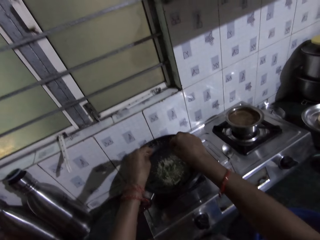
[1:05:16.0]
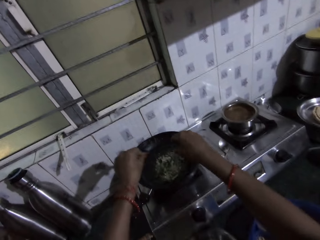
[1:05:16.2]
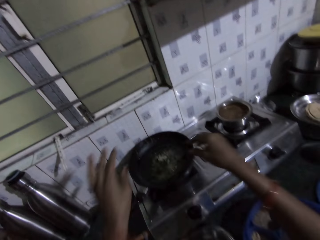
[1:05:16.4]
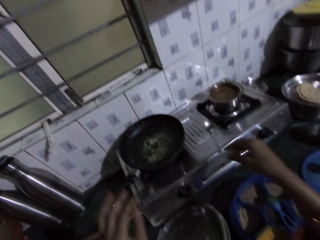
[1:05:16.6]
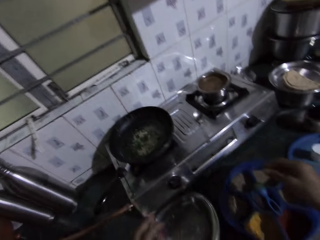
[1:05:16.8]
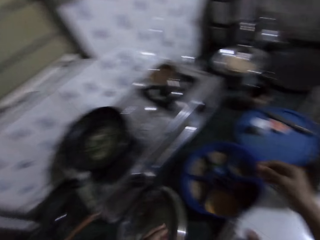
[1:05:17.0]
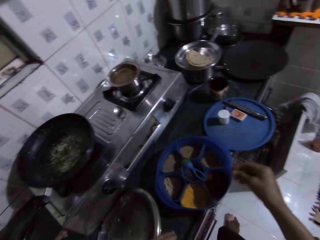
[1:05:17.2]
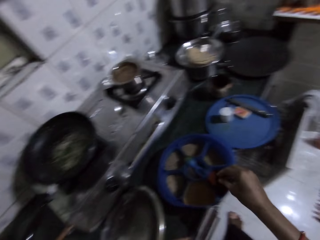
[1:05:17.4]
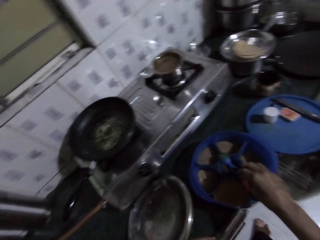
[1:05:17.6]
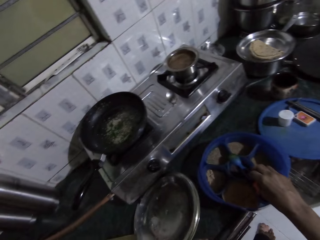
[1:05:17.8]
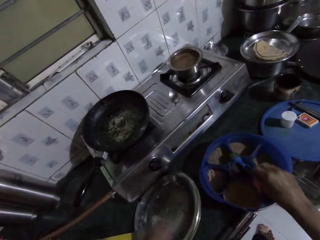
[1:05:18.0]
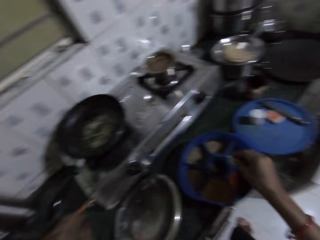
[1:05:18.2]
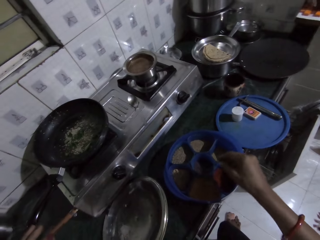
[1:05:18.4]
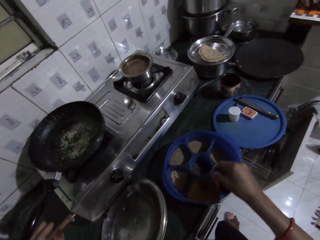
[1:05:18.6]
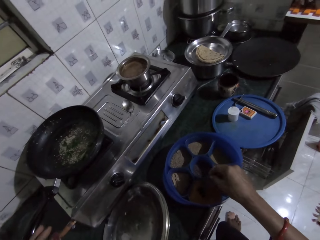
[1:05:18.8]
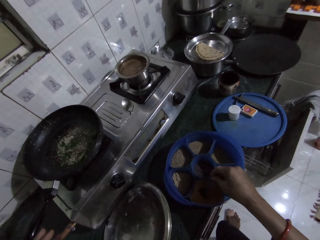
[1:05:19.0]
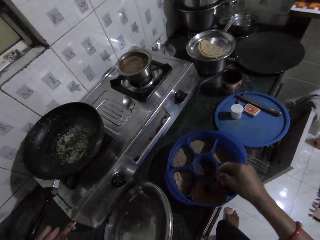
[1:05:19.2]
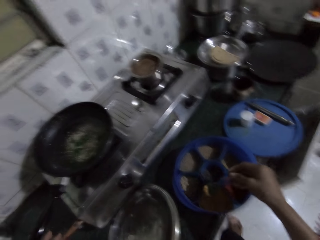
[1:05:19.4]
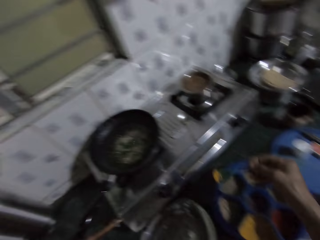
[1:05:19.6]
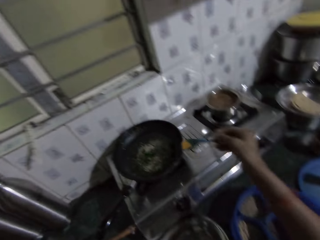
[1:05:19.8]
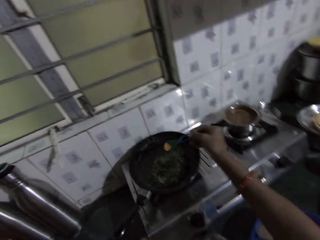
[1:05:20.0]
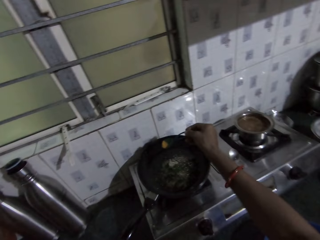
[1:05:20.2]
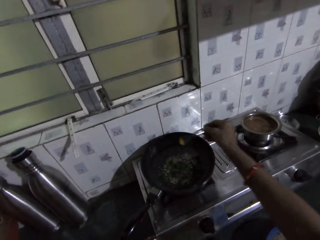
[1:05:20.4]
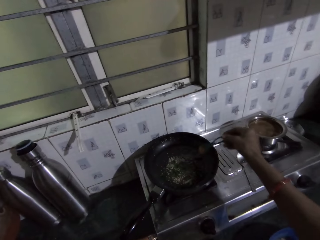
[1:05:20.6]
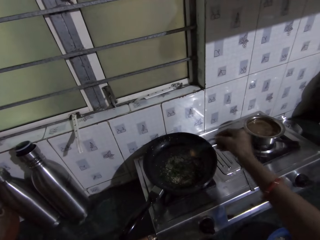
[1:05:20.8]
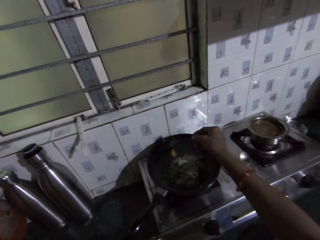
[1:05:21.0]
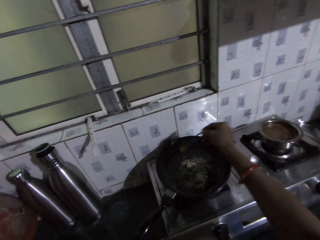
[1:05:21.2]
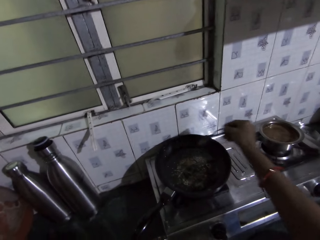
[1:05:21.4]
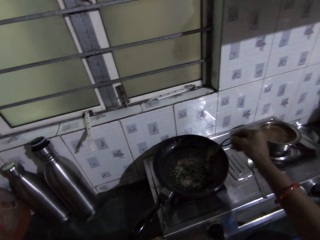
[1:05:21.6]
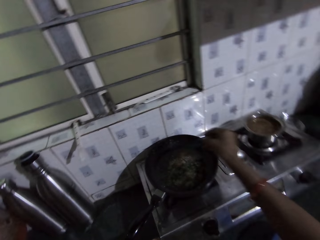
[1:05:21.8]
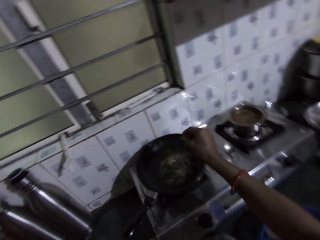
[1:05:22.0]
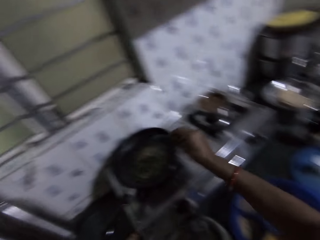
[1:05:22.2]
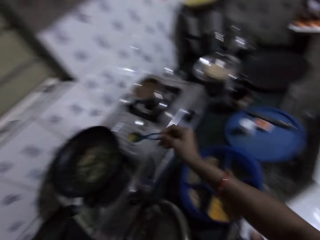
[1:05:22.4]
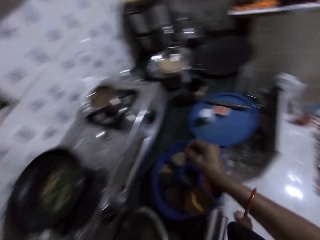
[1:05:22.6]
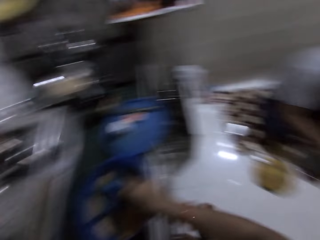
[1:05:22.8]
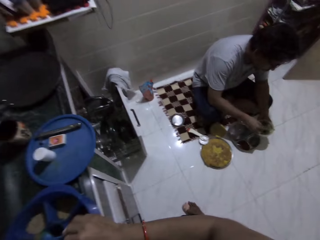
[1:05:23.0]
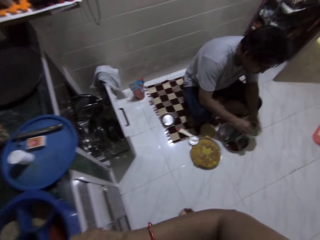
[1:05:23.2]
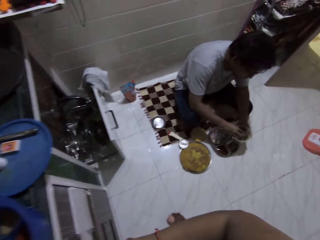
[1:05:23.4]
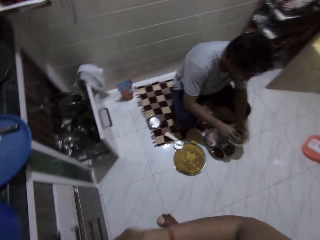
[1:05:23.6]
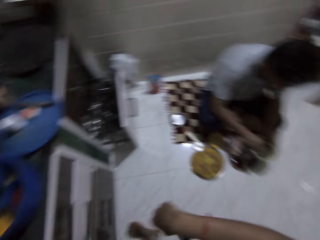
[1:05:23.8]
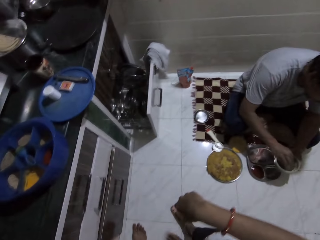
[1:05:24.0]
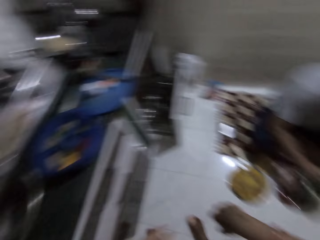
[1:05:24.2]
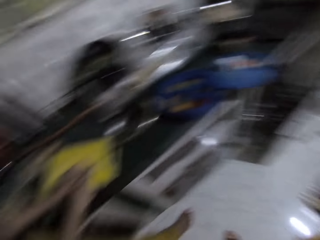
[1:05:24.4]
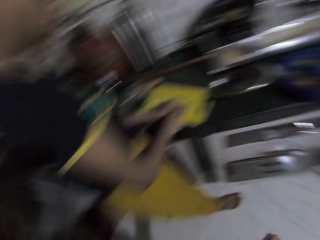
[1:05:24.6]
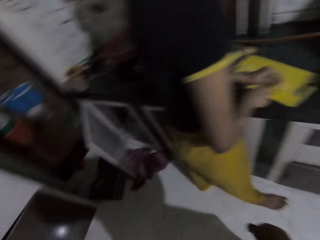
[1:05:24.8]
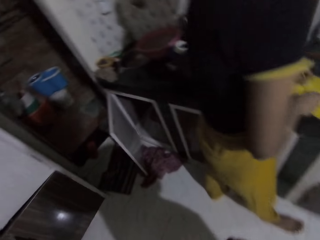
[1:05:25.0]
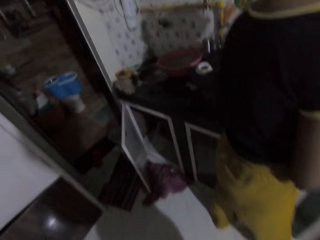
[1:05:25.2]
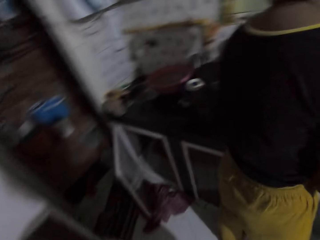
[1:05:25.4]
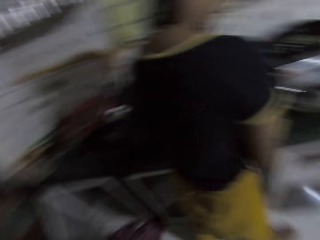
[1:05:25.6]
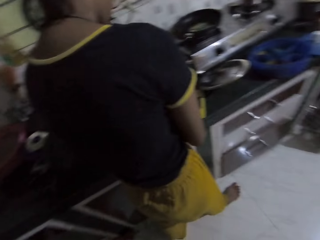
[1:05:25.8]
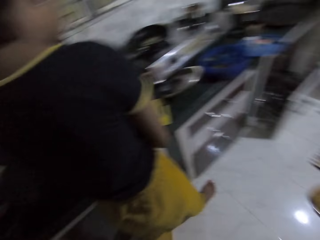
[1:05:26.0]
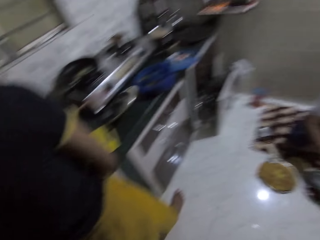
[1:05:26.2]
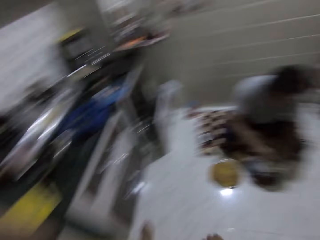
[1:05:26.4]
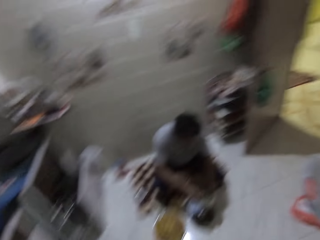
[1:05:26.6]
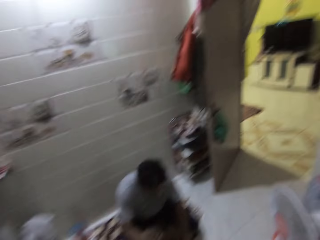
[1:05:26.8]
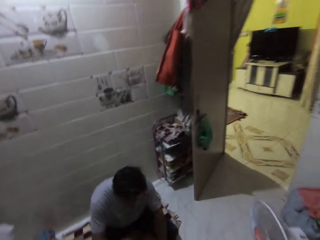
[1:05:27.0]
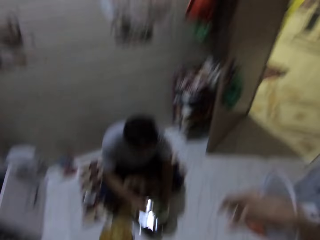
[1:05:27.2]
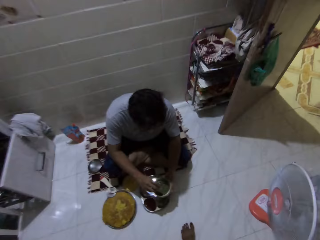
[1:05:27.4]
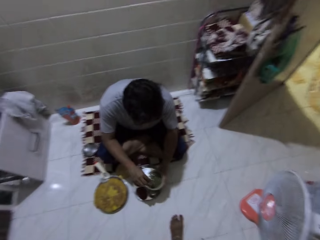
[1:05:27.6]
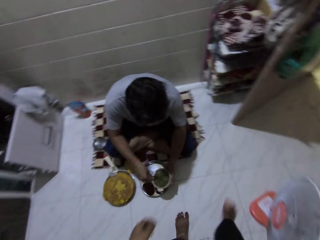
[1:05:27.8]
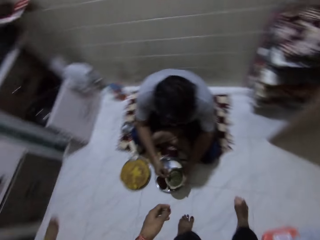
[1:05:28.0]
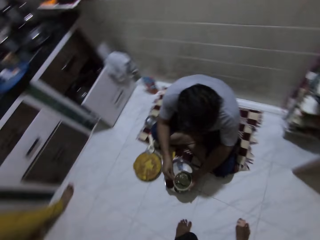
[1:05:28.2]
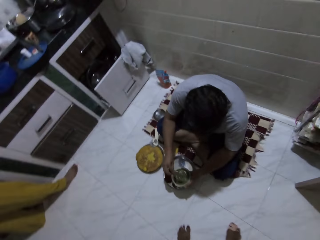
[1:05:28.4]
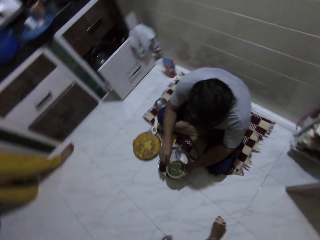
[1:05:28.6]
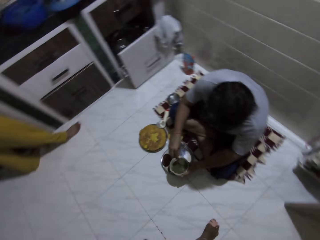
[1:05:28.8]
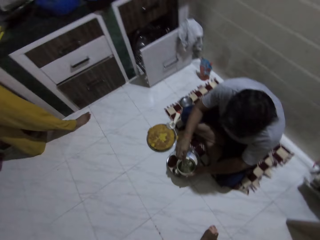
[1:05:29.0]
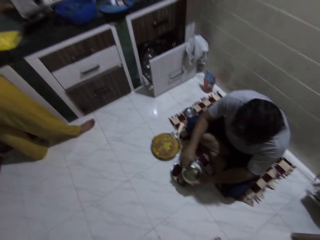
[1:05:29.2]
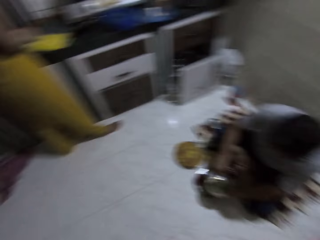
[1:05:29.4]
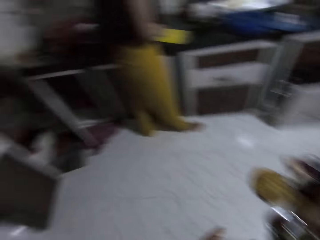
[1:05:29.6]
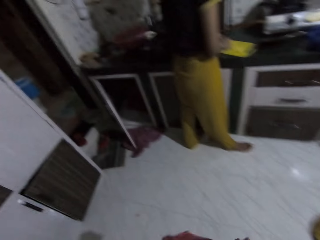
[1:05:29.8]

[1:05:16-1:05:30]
The camera wearer pours the leaves into the fry pan with both hands. She picks the plastic spoon from the rubber bowl with her right hand. She collects some spices from the plastic bowl with the plastic spoon in her right hand. She pours the spices in the fry pan with the plastic spoon in her right hand. She drops the plastic spoon on the bowl with her right hand. She interacts with the woman. She looks around. The man stirs the plate on the kitchen floor with the tea spoon in his right hand.

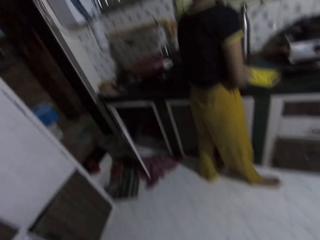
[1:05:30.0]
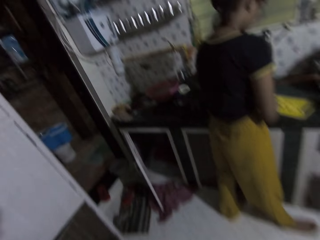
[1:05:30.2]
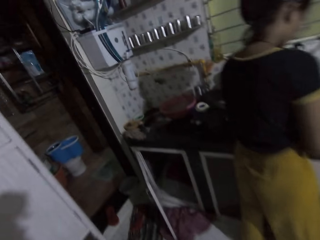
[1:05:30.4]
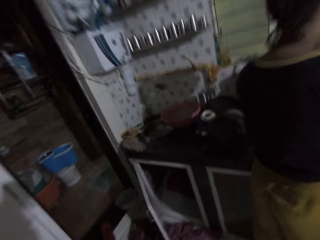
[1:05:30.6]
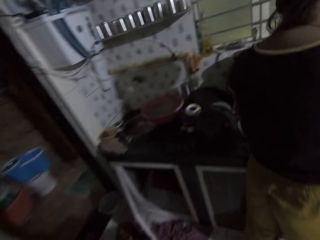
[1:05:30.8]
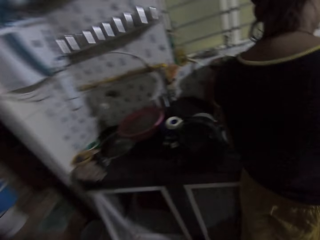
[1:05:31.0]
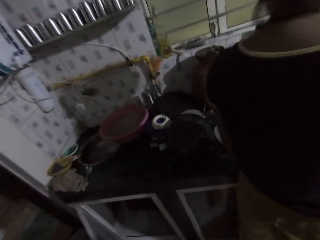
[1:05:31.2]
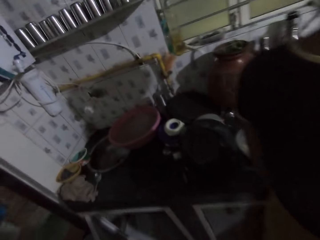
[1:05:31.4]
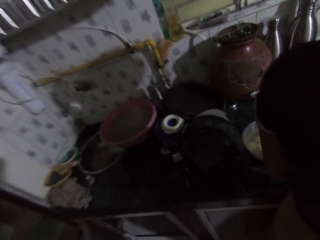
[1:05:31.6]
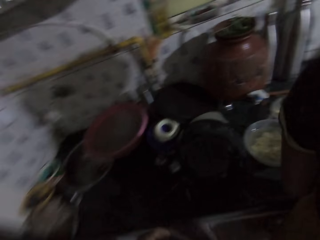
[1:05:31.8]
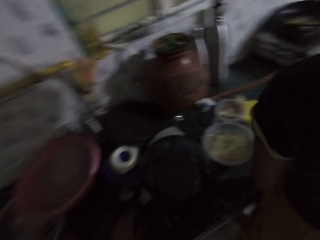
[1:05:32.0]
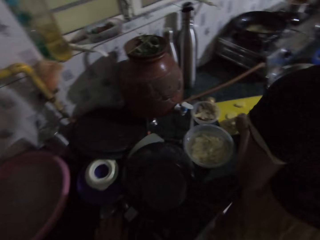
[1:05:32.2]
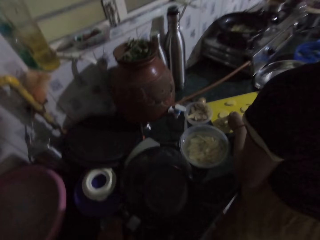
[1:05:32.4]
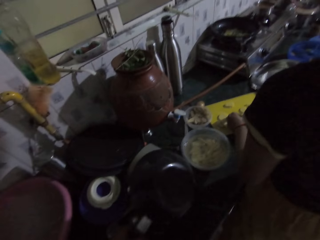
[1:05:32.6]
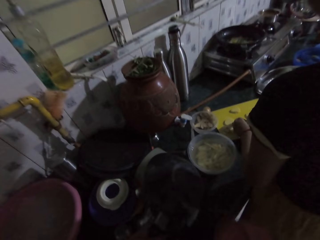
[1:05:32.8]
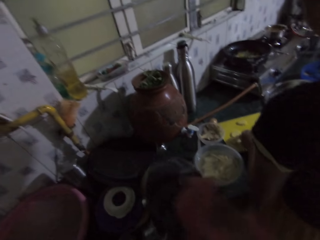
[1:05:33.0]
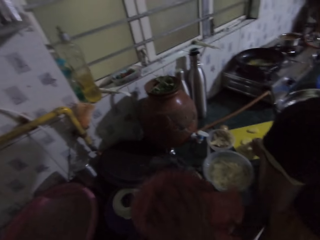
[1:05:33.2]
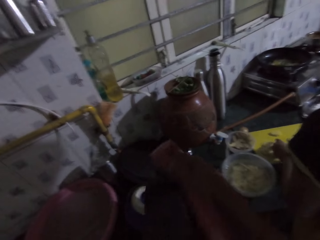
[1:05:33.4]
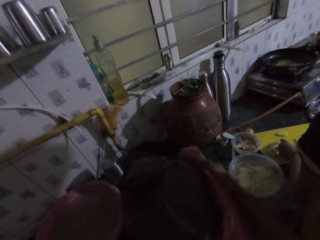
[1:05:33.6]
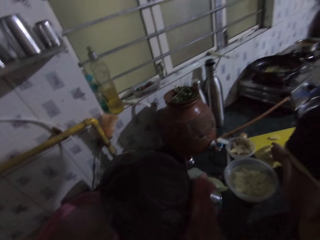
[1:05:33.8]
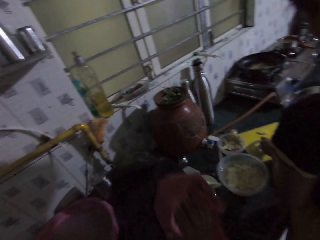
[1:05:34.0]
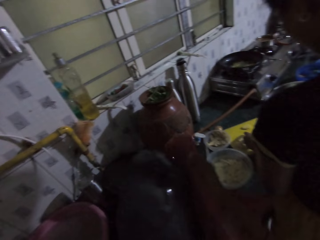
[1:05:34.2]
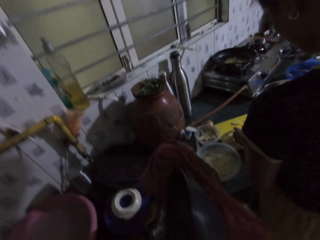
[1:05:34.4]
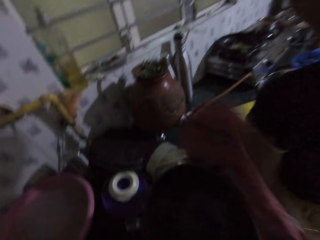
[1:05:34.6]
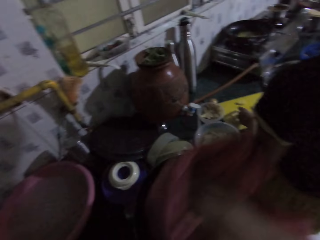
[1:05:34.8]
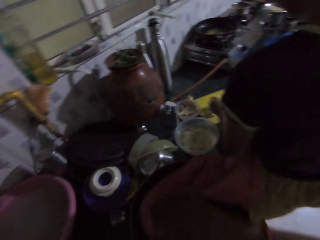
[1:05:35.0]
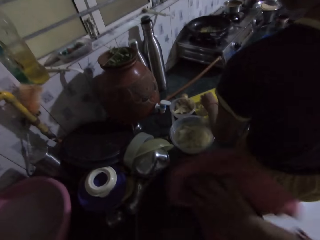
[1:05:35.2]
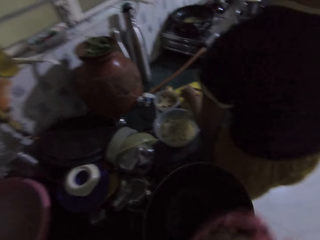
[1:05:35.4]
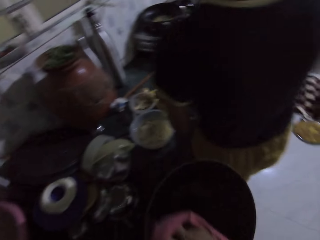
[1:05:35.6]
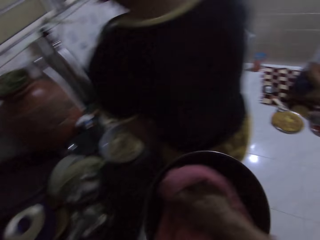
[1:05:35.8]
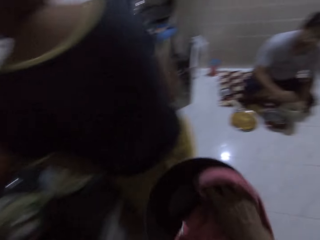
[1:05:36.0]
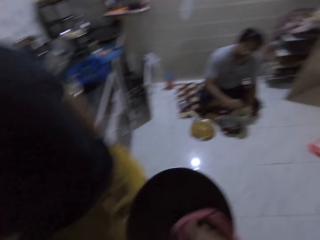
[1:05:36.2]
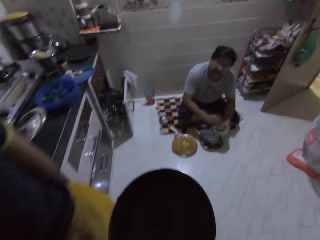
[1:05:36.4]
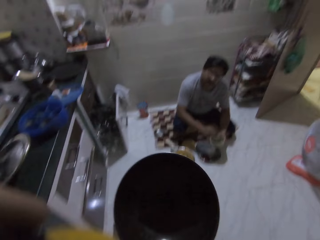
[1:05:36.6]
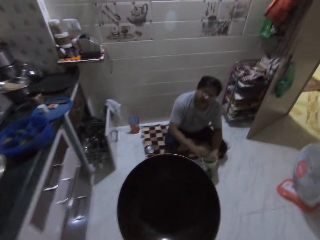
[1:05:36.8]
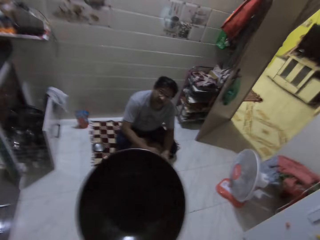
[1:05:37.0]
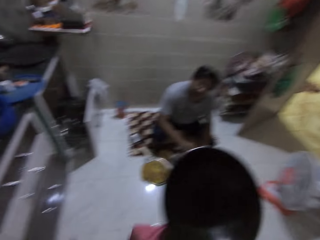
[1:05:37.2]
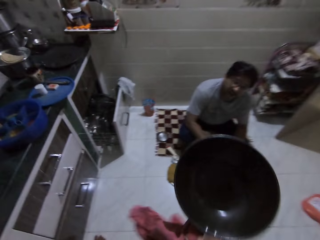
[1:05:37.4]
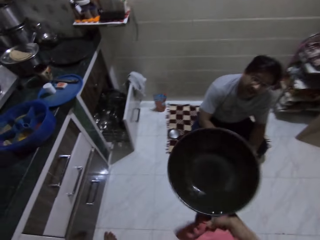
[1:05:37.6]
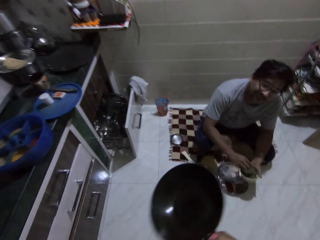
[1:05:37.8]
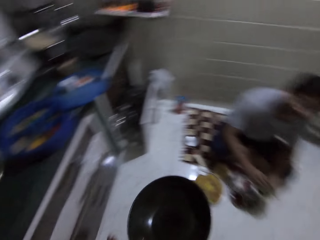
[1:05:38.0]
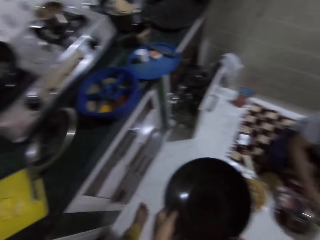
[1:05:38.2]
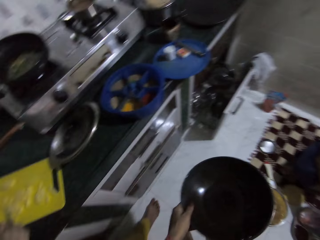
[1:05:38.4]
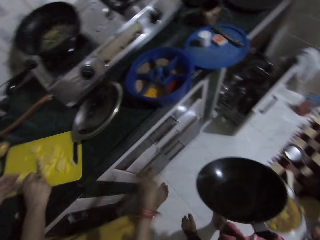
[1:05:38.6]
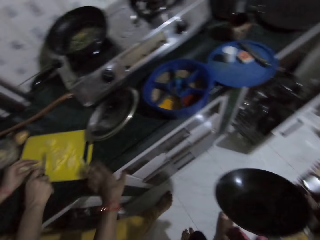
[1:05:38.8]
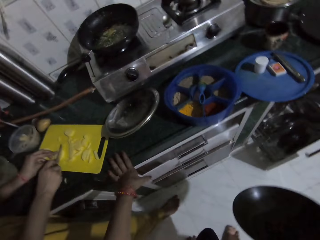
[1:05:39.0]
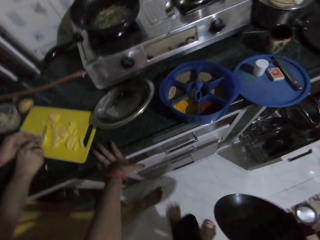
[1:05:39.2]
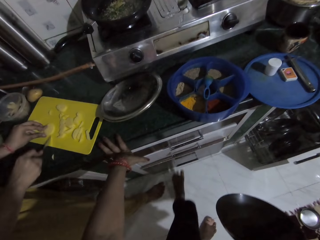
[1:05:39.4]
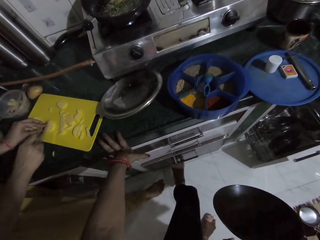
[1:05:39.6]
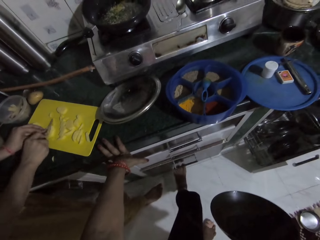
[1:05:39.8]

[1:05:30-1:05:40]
The camera wearer walks towards the kitchen countertop. She picks a fry pan from the kitchen countertop with her left hand. She wipes the fry pan in her left hand with a piece of cloth in her right hand. She interacts with the man. She walks towards the drawer. The woman slices the pieces of potato on the chopping board with the knife in her right hand. The camera wearer places her left hand on the kitchen countertop. She pulls the kitchen cabinet drawer with her left leg.
